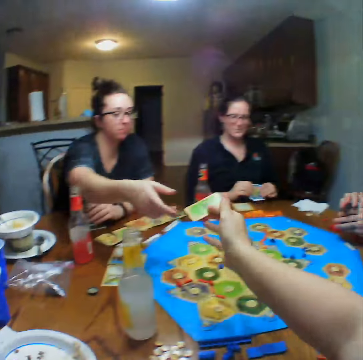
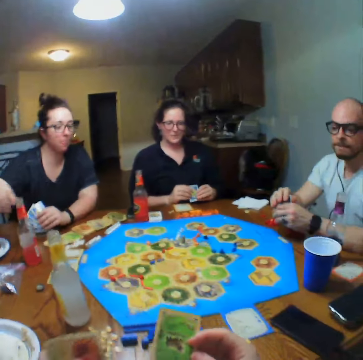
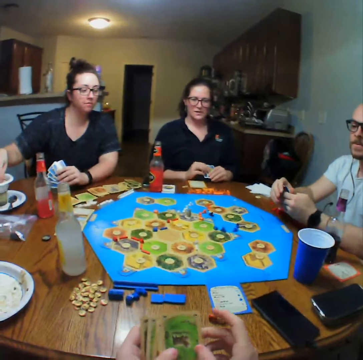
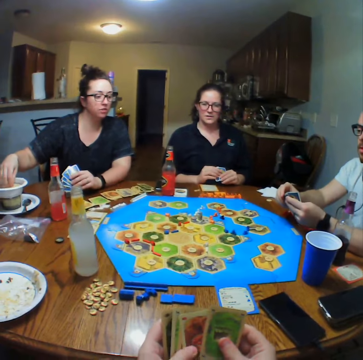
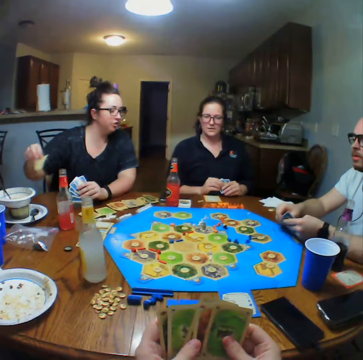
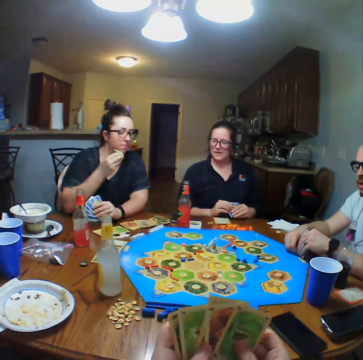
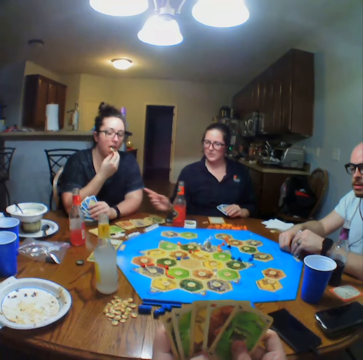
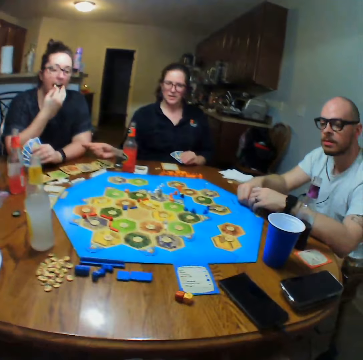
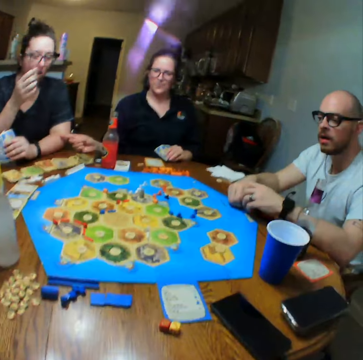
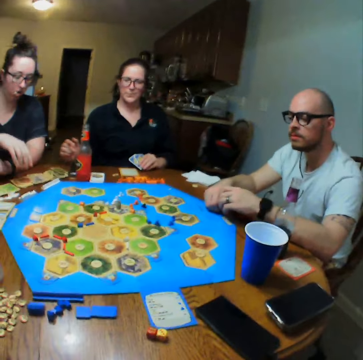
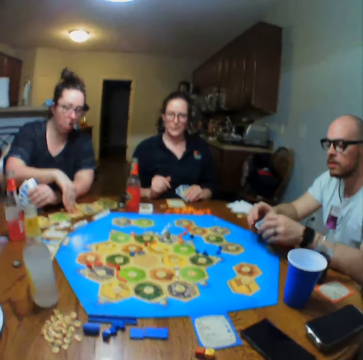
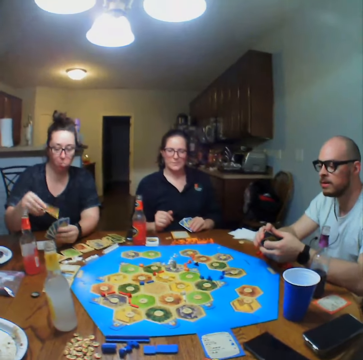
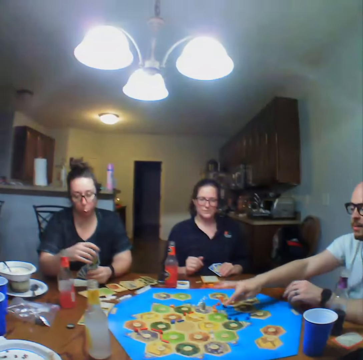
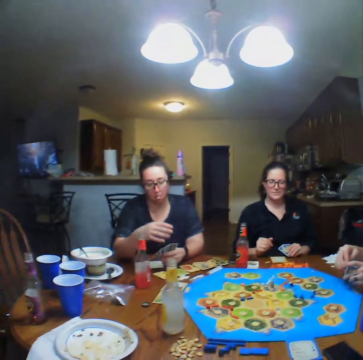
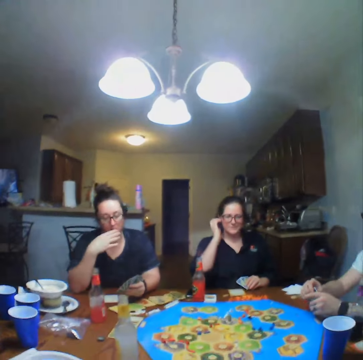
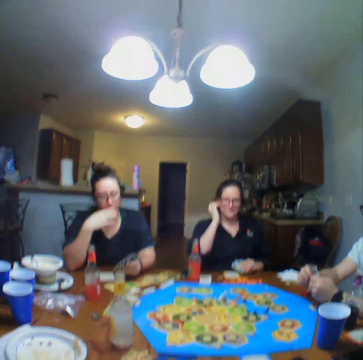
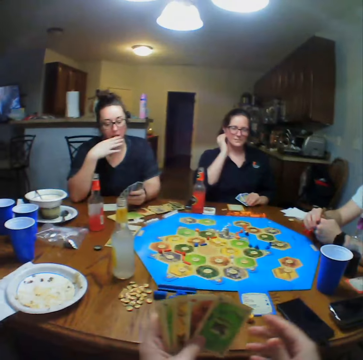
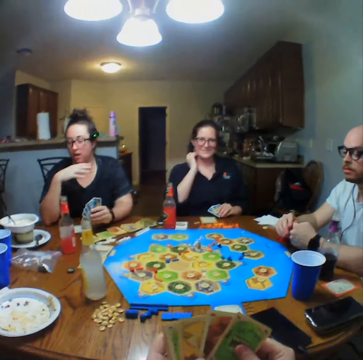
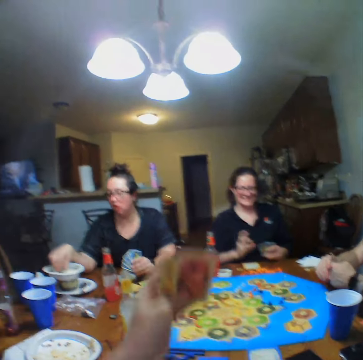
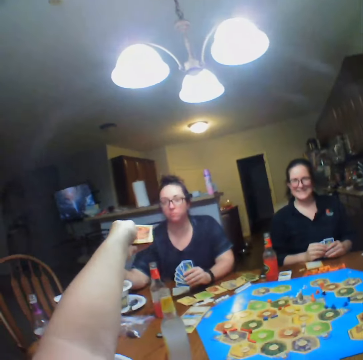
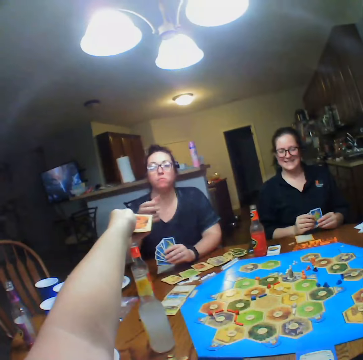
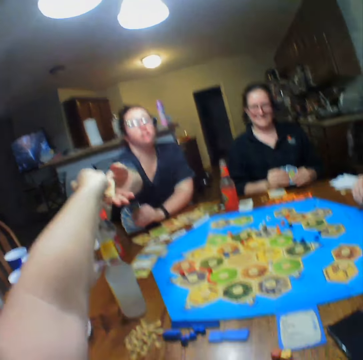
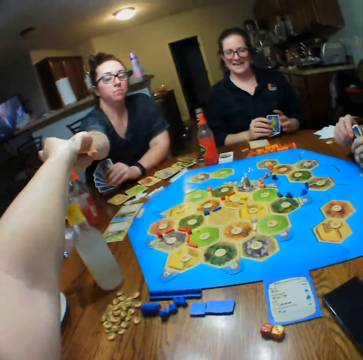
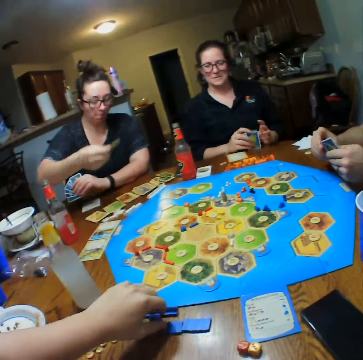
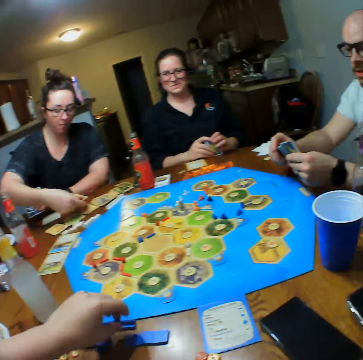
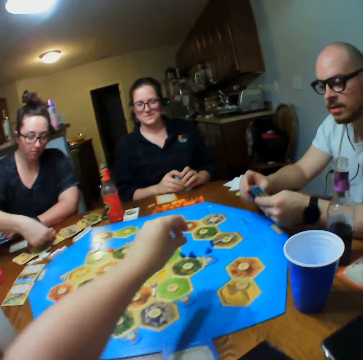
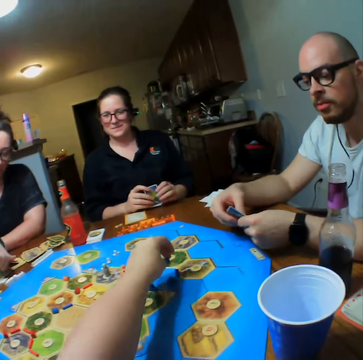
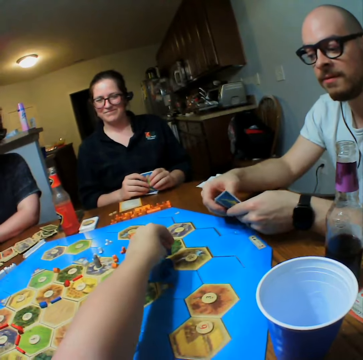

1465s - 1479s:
The camera wearer talks. They hold cards on the table. They give a lady the card. They play.

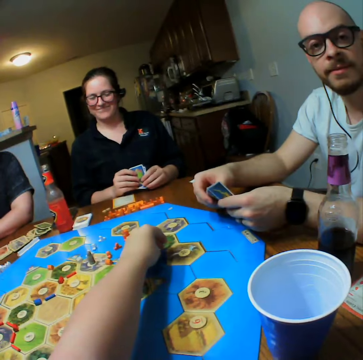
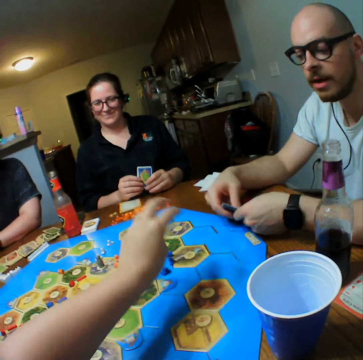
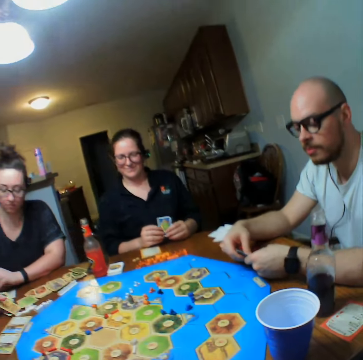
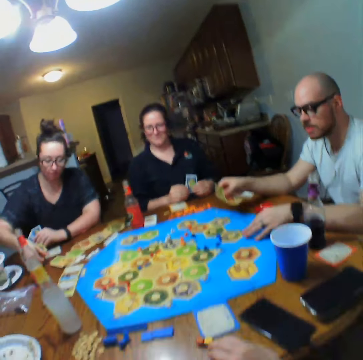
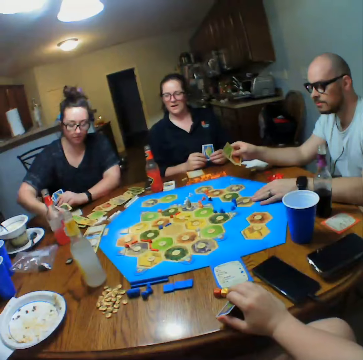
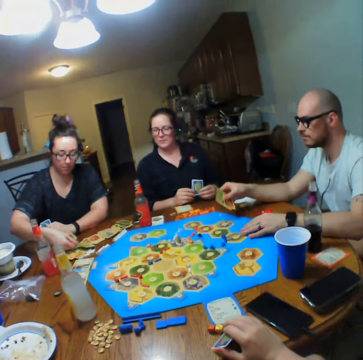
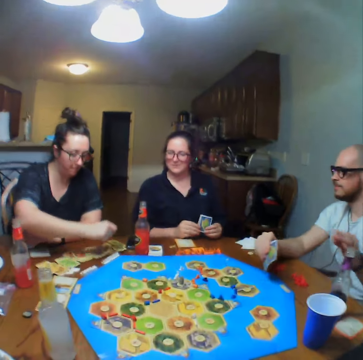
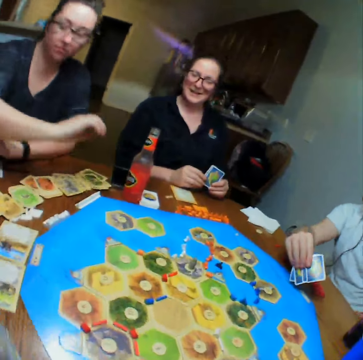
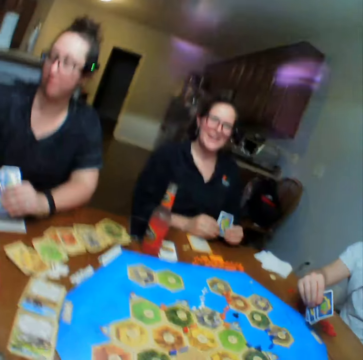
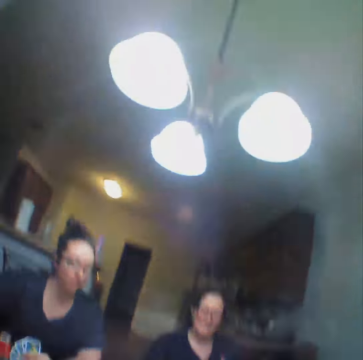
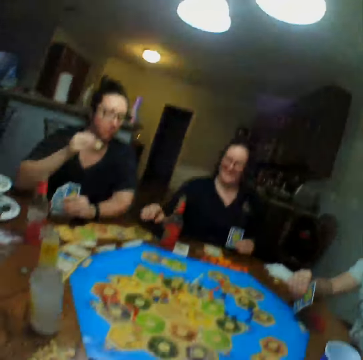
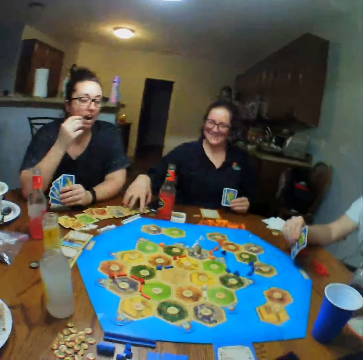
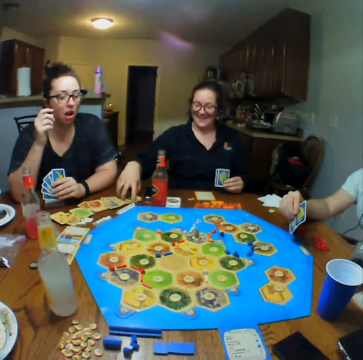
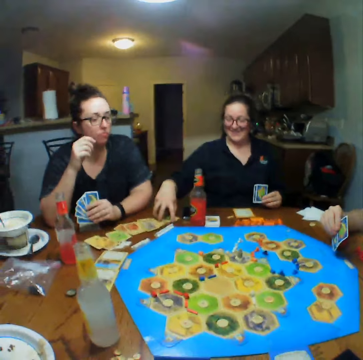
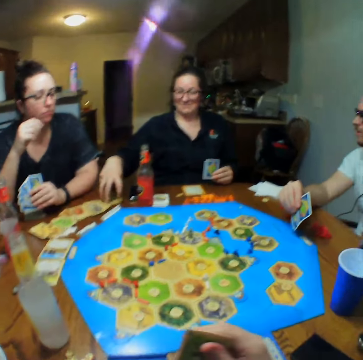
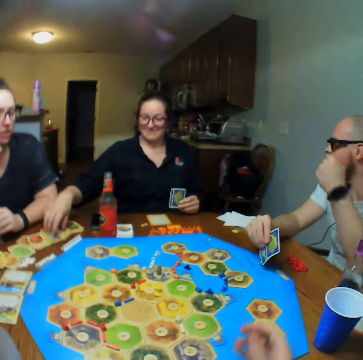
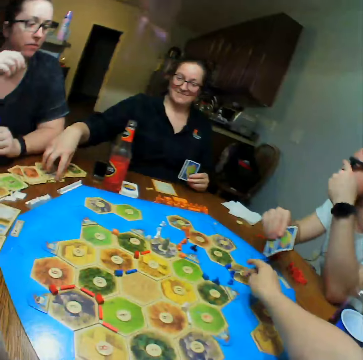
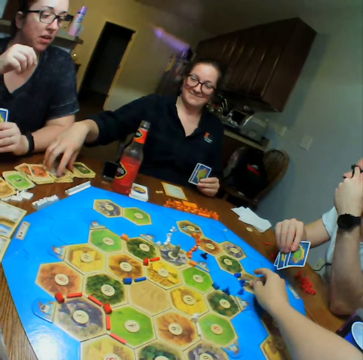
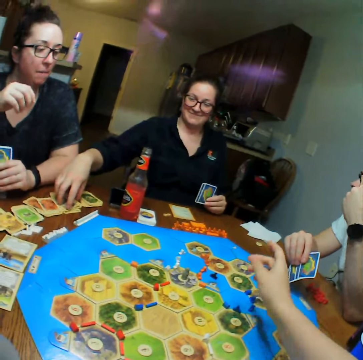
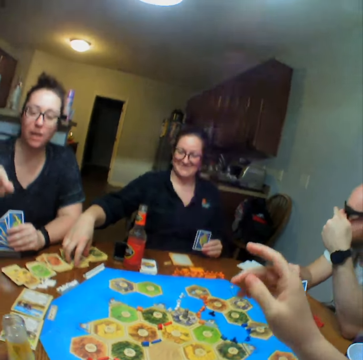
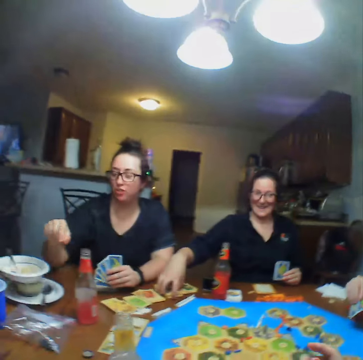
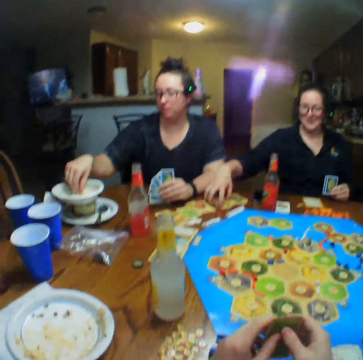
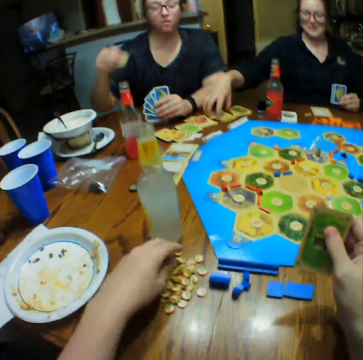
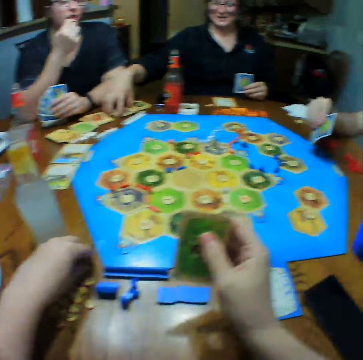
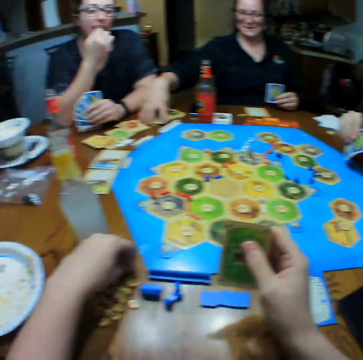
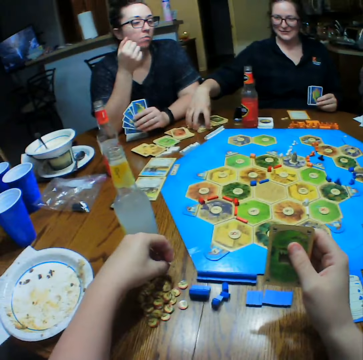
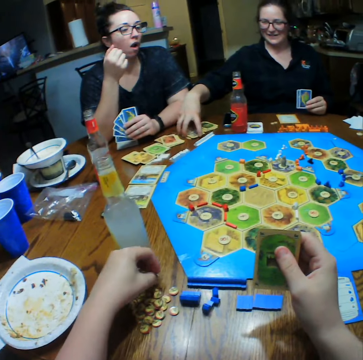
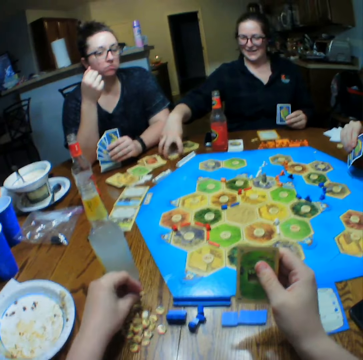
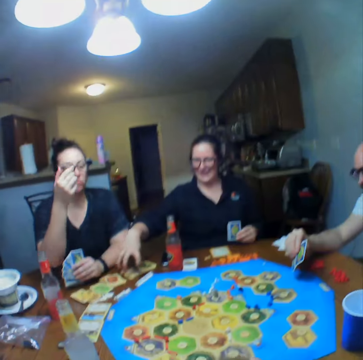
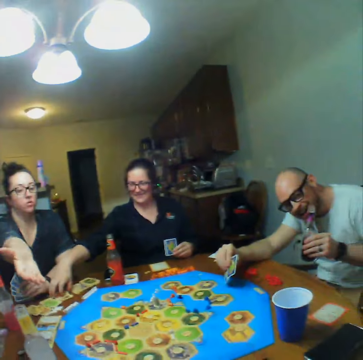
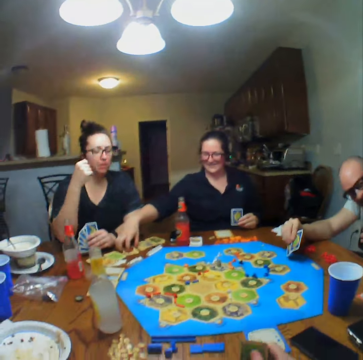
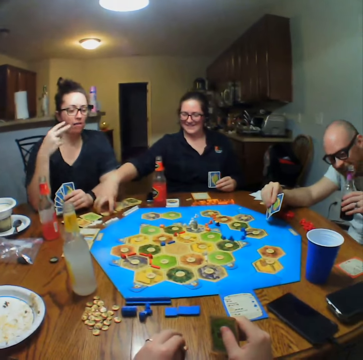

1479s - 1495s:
A man talks. A lady places down a card. Another lady picks up the cards. The first lady eats and takes a snack from the bowl. The camera wearer holds dice from the table. The other lady picks up the cards.

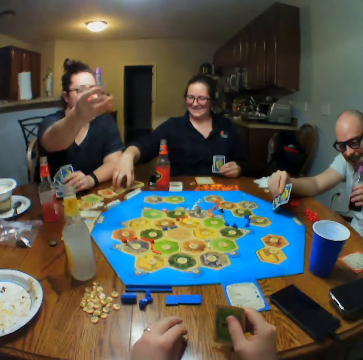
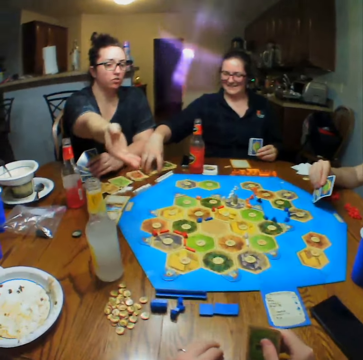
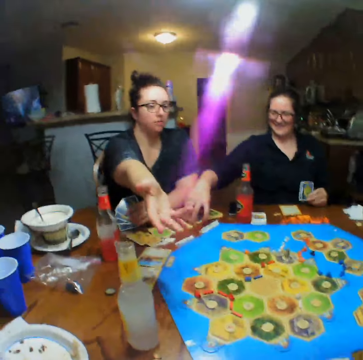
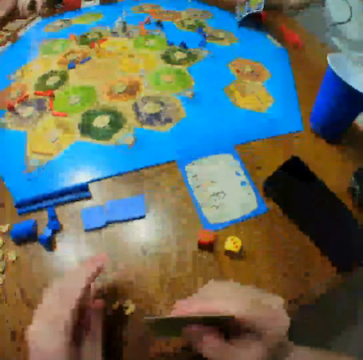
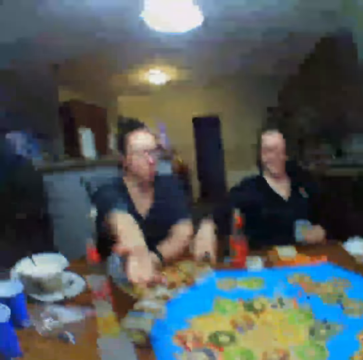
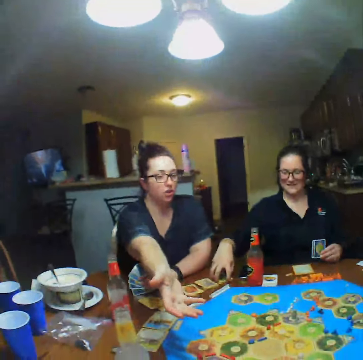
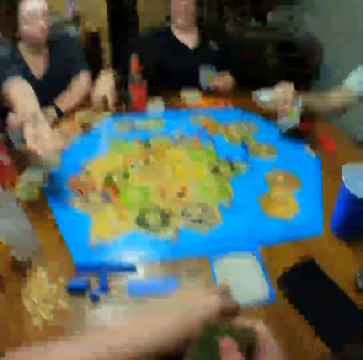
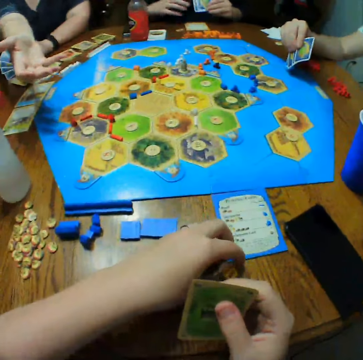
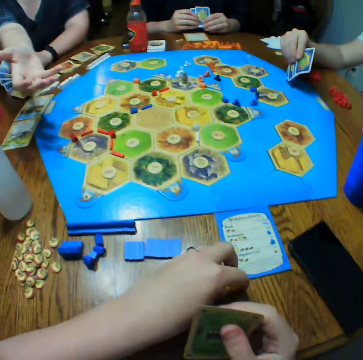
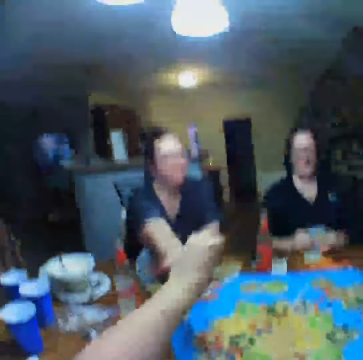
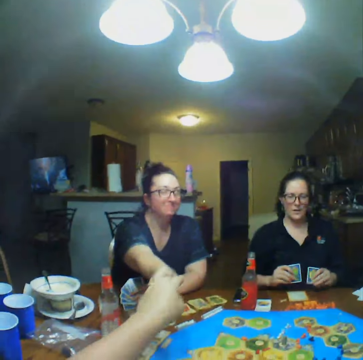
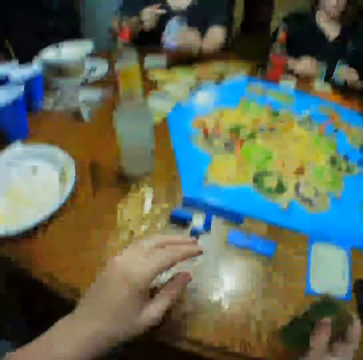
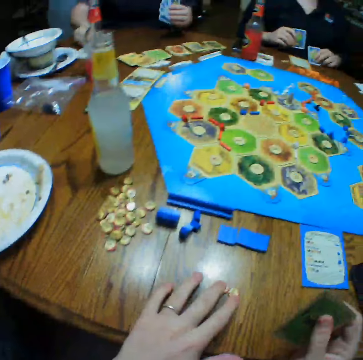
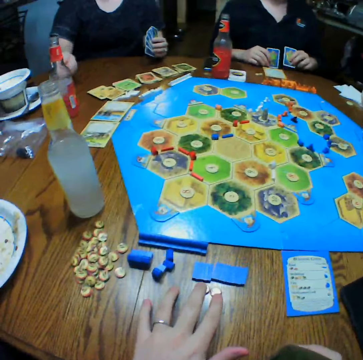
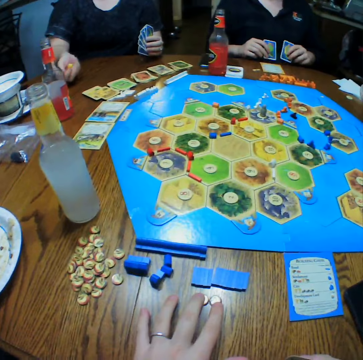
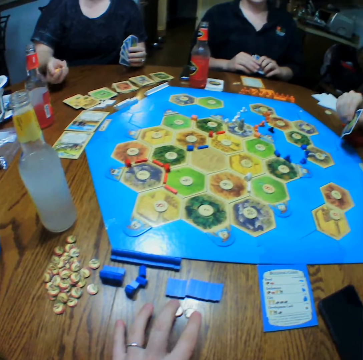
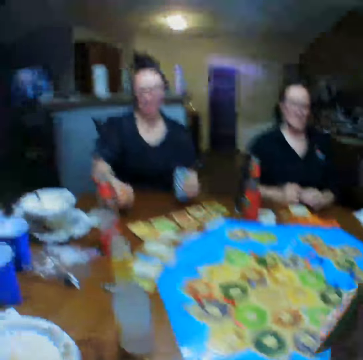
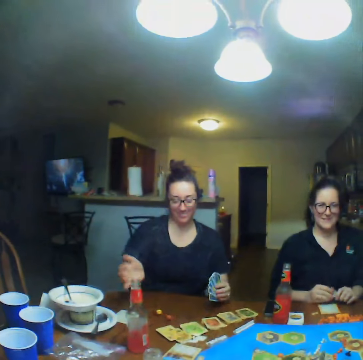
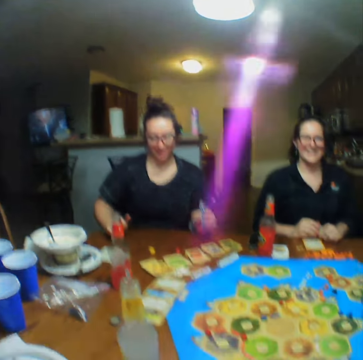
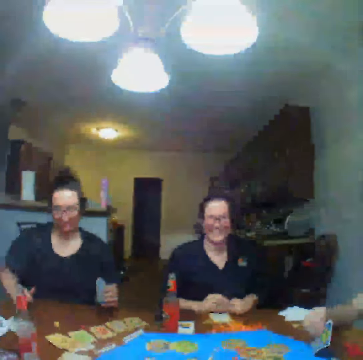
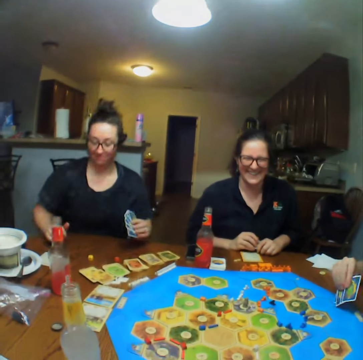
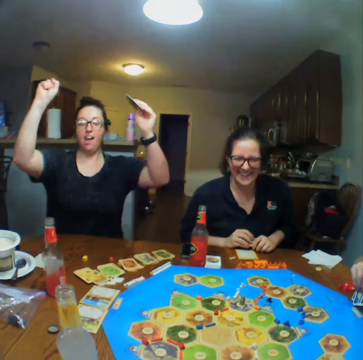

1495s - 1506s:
The camera wearer gives a lady the dice. They arrange the dice on the table. The lady throws down a dice. The camera wearer talks.
